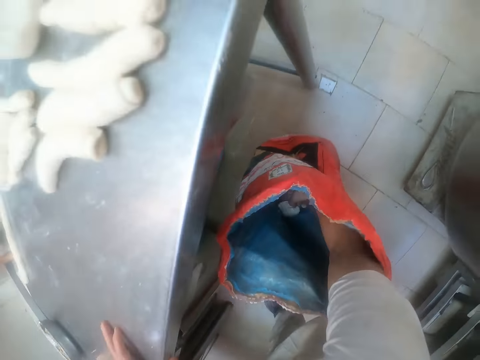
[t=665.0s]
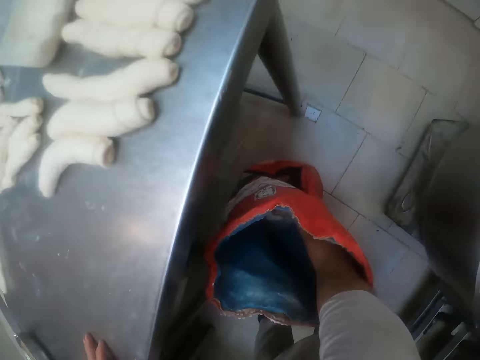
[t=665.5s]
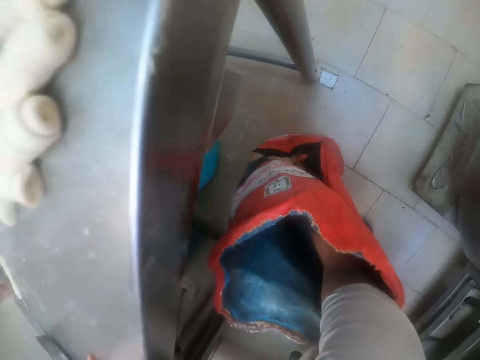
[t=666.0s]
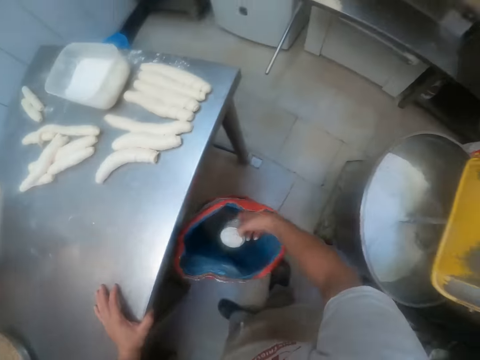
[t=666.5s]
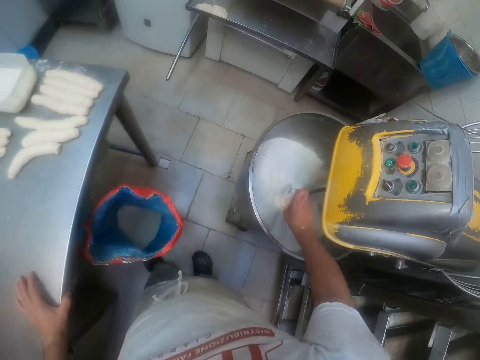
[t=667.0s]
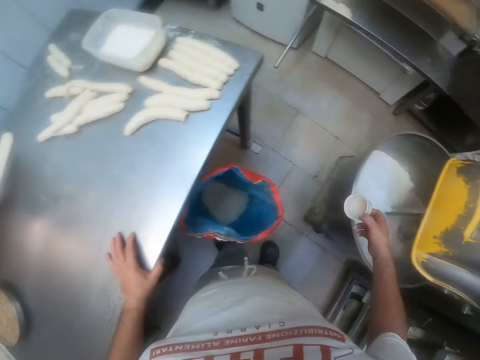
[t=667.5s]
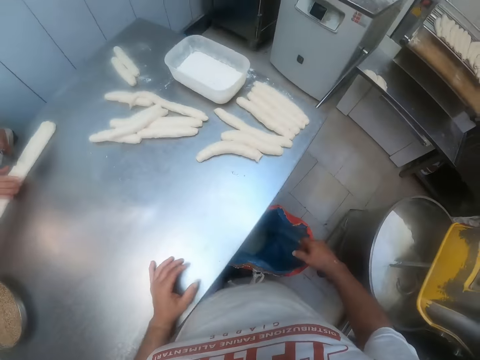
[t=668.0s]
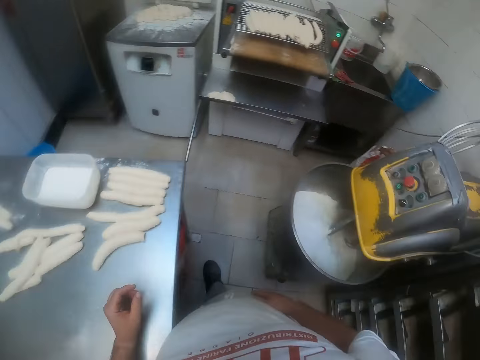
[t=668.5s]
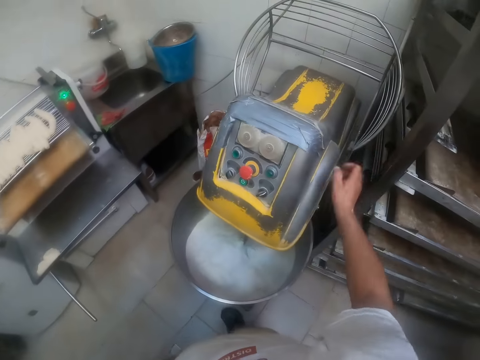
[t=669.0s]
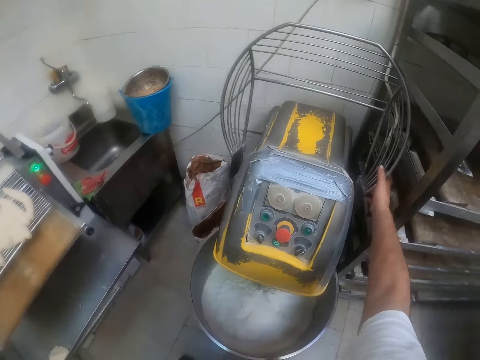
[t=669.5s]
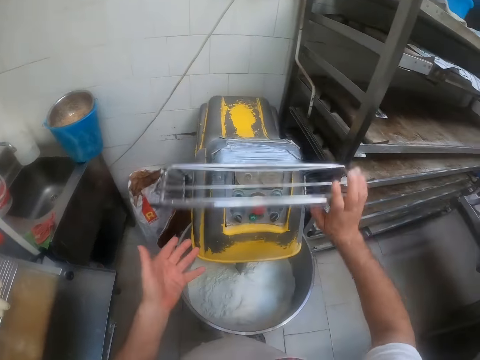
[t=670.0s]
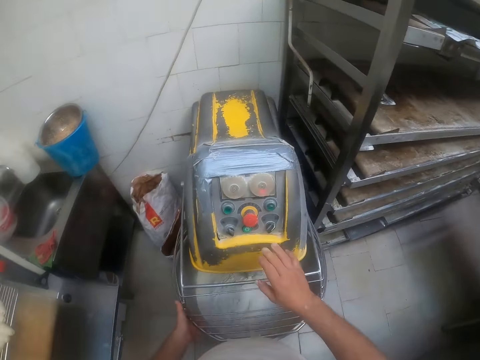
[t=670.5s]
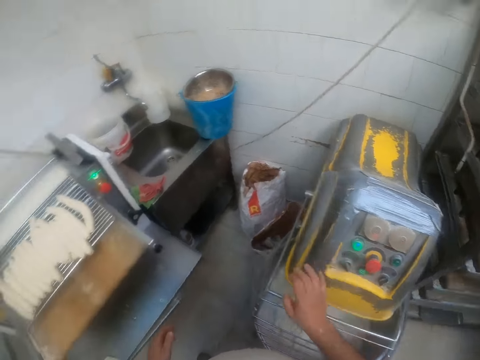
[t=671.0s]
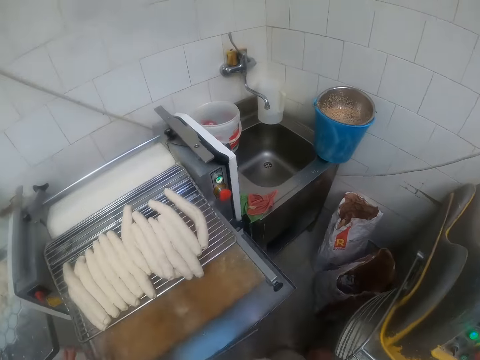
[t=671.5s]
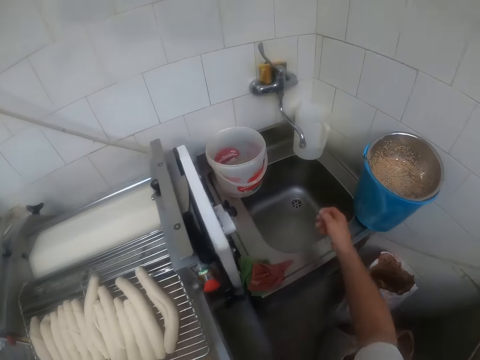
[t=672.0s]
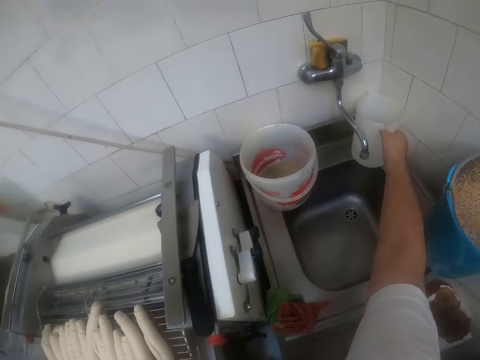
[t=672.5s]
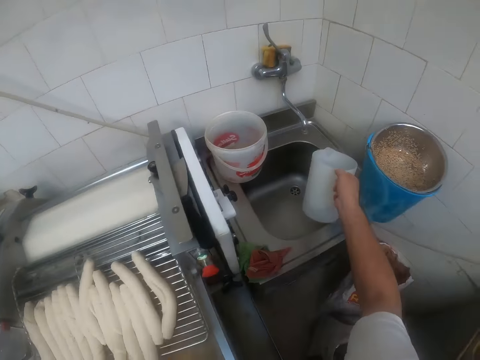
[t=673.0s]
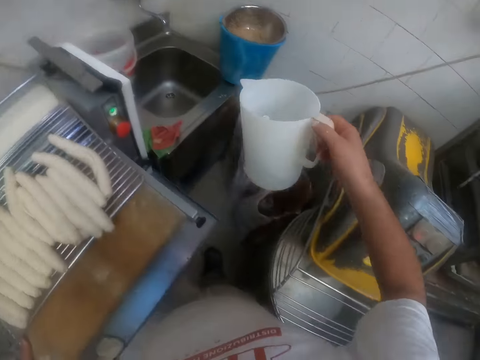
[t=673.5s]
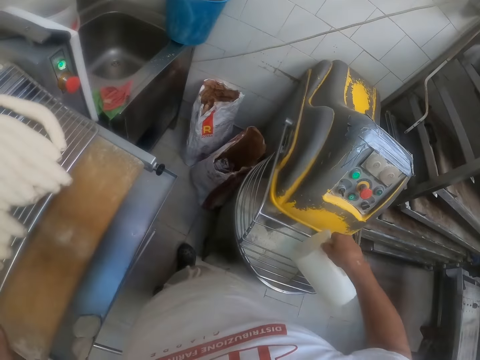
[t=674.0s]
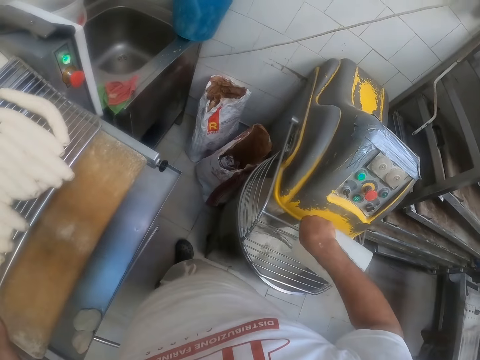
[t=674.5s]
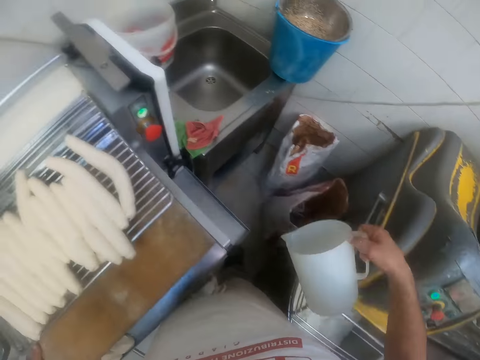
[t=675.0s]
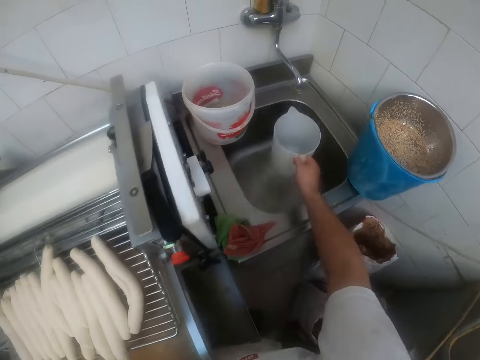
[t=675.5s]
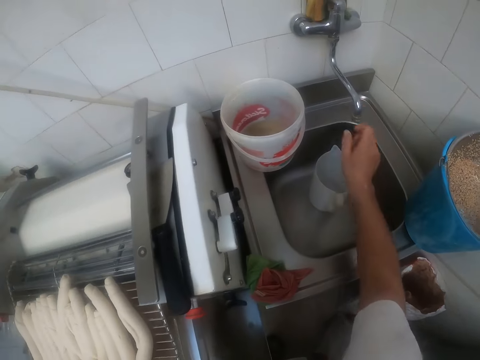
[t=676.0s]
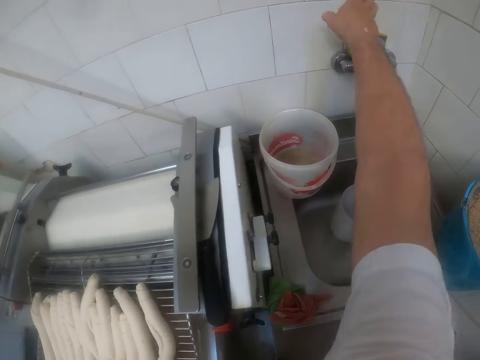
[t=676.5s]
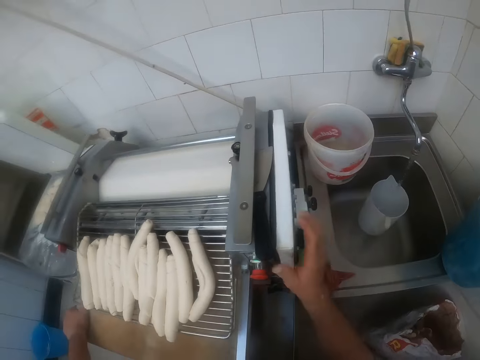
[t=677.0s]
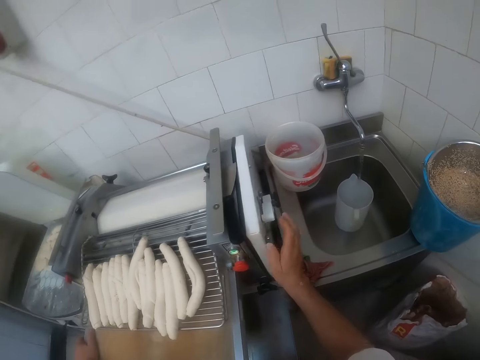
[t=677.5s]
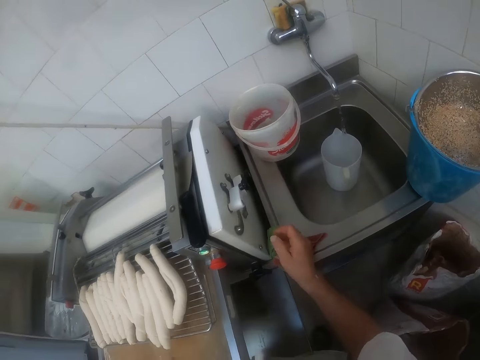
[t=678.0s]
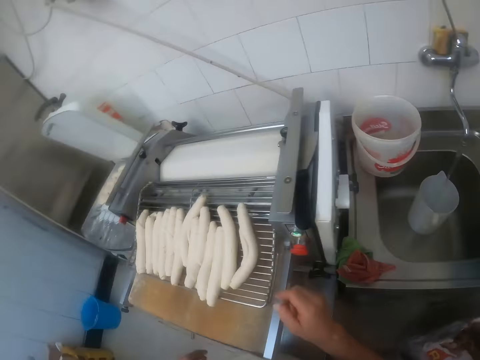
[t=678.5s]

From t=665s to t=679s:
The camera wearer pours the sugar in the container into the dough mixer with his right hand. He drops the container in his right hand inside the red bag. He slides the red bag under the dough table with his leg. He pulls the dough mixer's cover with his right hand. He closes the dough mixer. He holds the dough mixer's cover with his hands. He presses a button on the dough mixer with his right hand. He picks up a jug of water from a sink with his right hand. He pours water from the jug into the dough mixer with his right hand. He places the jug in the sink with his right hand. He turns on a tap in the sink with his right hand. He puts the water in the jug. He places his right hand on a dough rack. He stands on the floor.

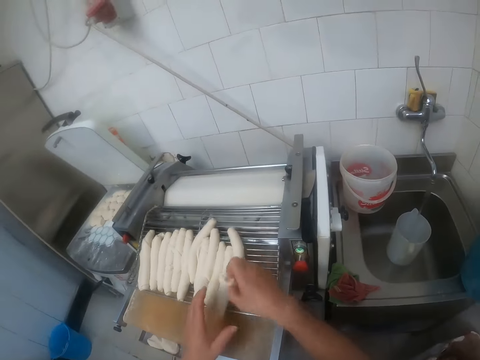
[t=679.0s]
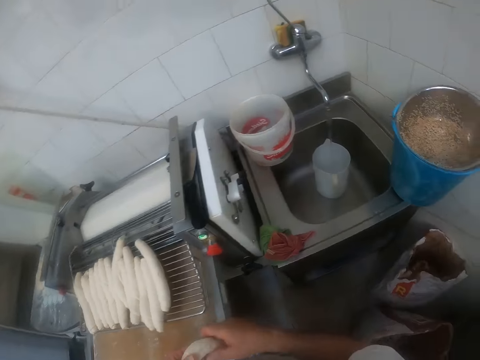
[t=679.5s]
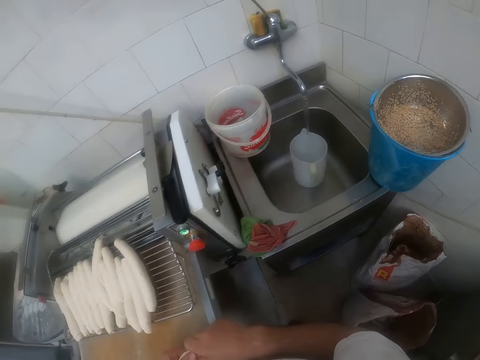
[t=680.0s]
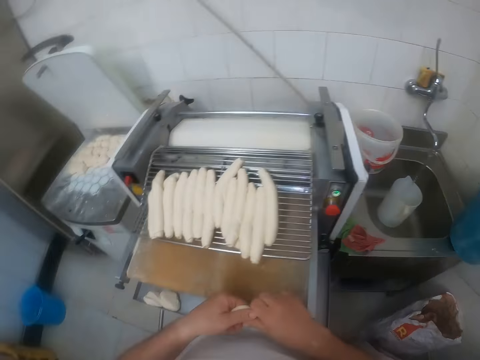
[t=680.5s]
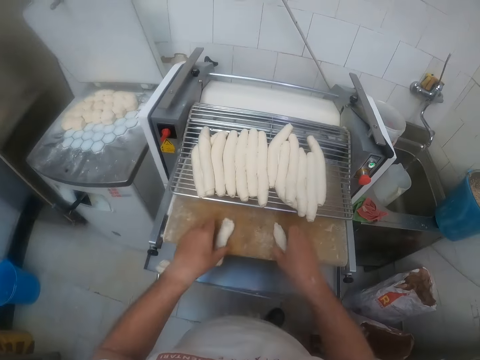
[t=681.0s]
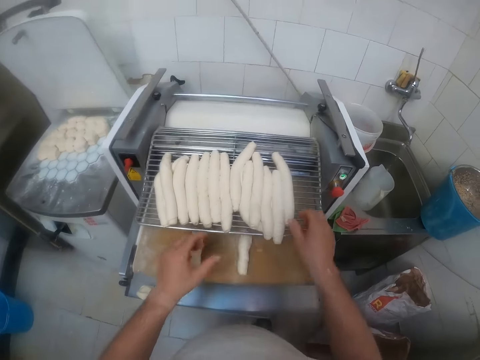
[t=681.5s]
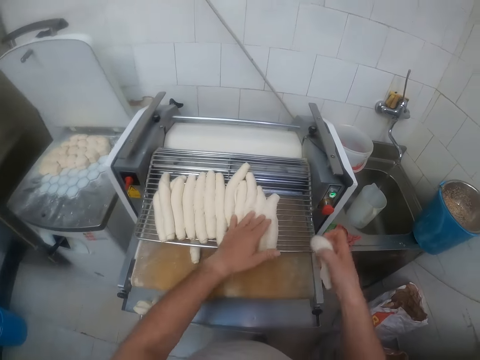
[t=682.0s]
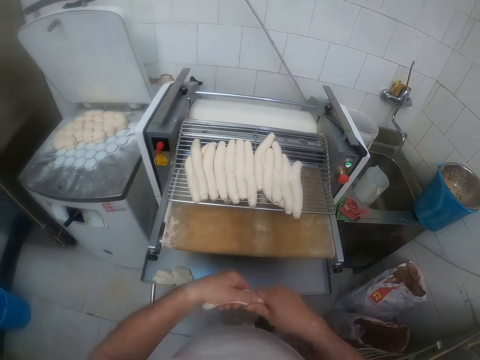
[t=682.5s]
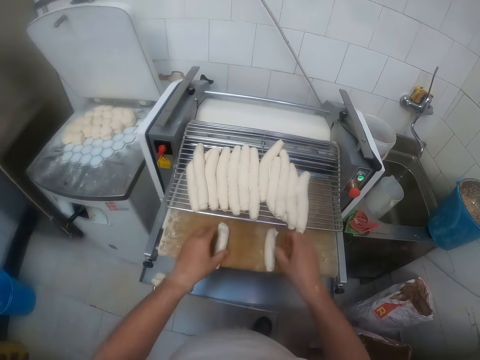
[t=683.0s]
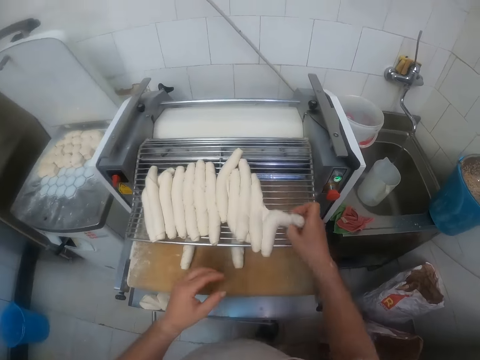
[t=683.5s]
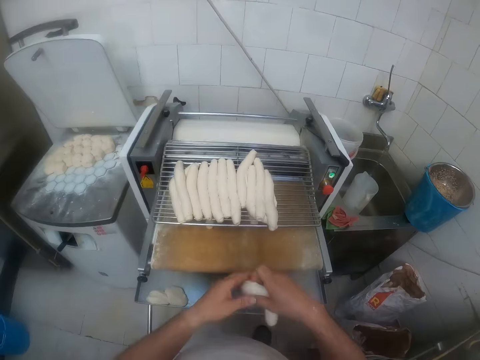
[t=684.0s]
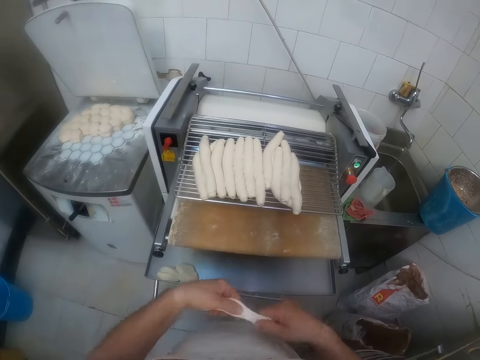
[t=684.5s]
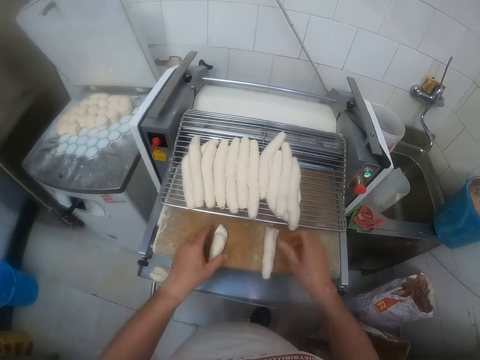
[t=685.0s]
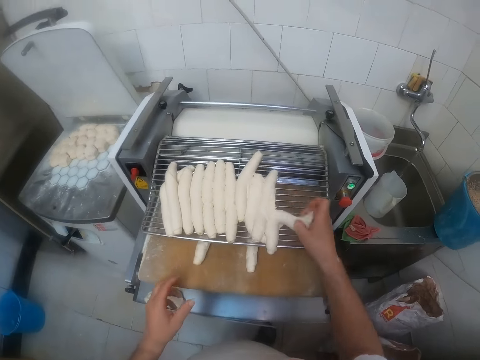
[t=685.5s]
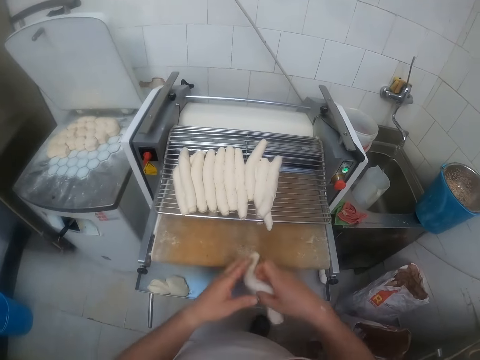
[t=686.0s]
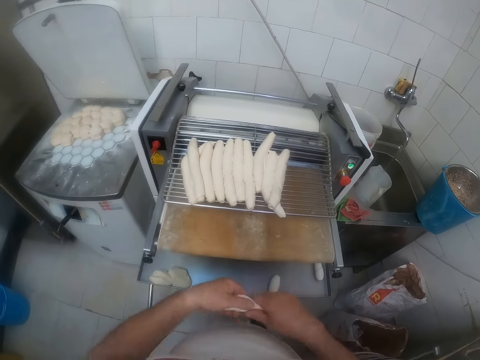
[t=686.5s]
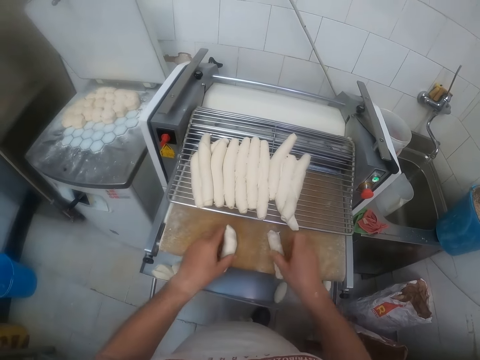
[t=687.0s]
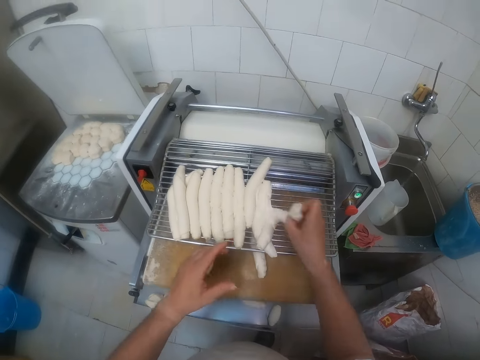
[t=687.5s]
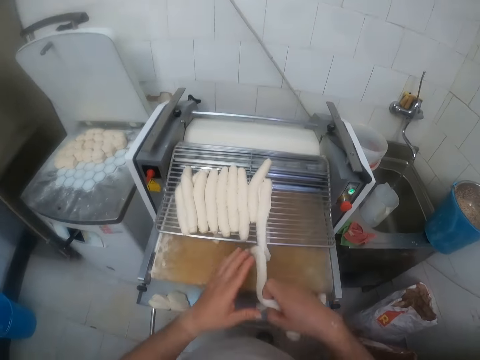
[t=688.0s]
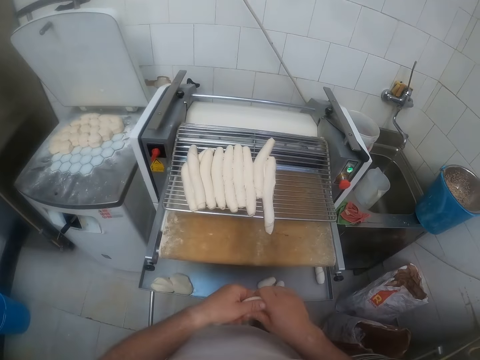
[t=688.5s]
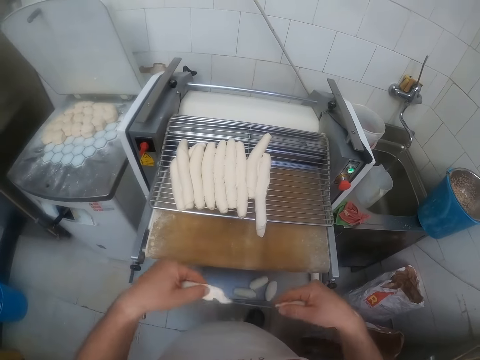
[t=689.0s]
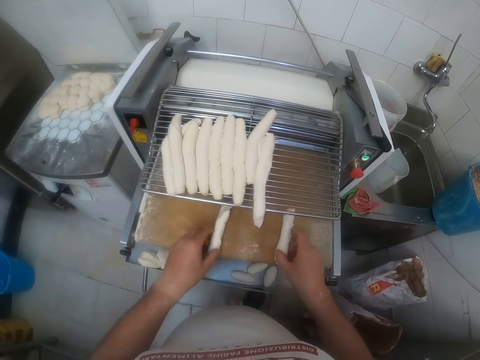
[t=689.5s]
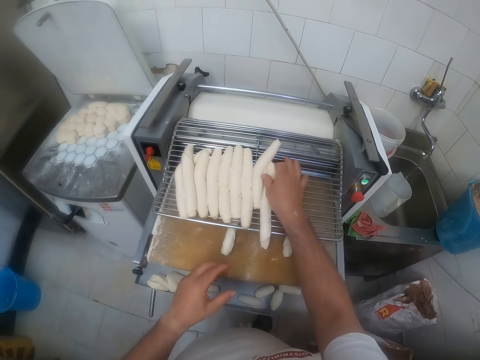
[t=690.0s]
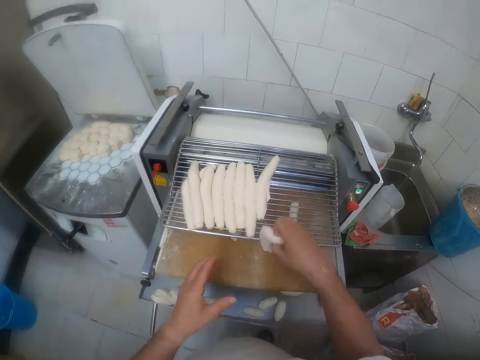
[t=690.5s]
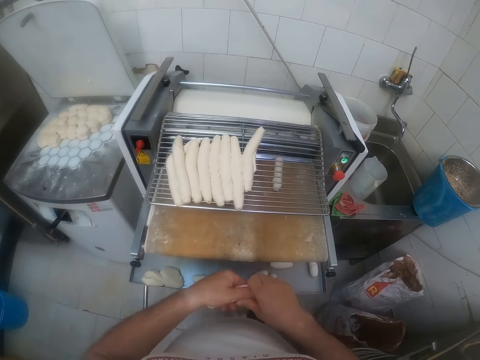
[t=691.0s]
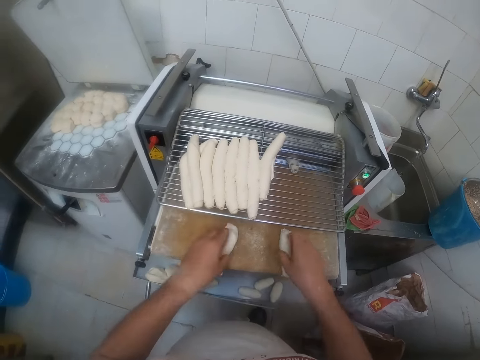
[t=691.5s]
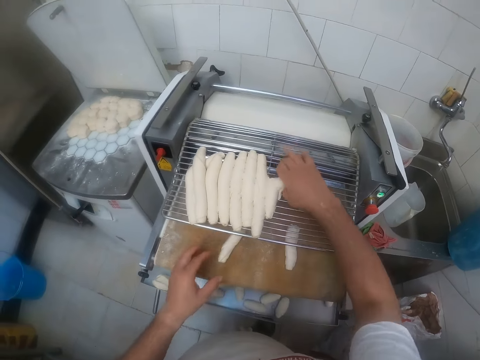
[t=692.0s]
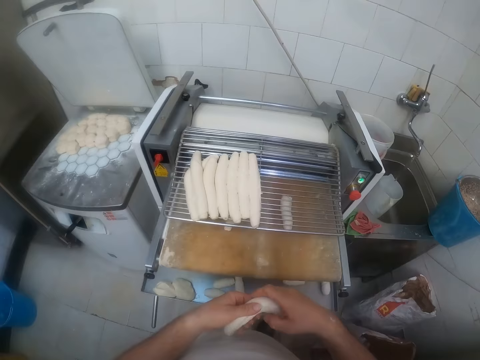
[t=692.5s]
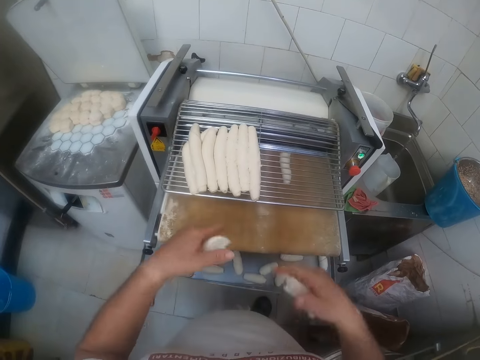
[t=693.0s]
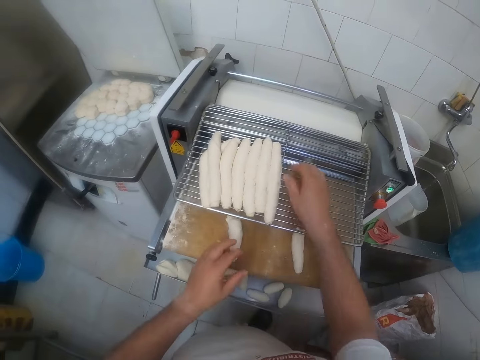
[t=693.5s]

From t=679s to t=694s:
The camera wearer picks a dough from the dough rack with his right hand. He splits the dough into two with his hands. He places the dough on a dough grinder on the dough rack with his hands. He picks a dough from the dough rack with his right hand. He places his left hand on doughs on the dough rack. He splits the dough into two with his hands. He places the dough on the dough grinder under the dough rack with his hands. He picks a dough from the dough rack with his right hand. He splits the dough into two with his hands. He places the dough on the dough grinder under the dough rack with his hands. He picks a dough from the dough rack with his right hand. He splits the dough into two with his hands. He places the dough on the dough grinder under the dough rack with his hands. He picks a dough from the dough rack with his right hand. He splits the dough into two with his hands. He places the dough on the dough grinder under the dough rack with his hands. He picks a dough from the dough rack with his right hand. He splits the dough into two with his hands. He places the dough on the dough grinder under the dough rack with his hands. He picks a dough from the dough rack with his right hand. He splits the dough into two with his hands. He places the dough on the dough grinder under the dough rack with his hands.
